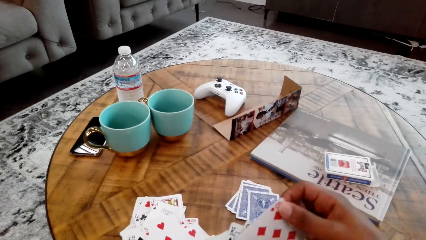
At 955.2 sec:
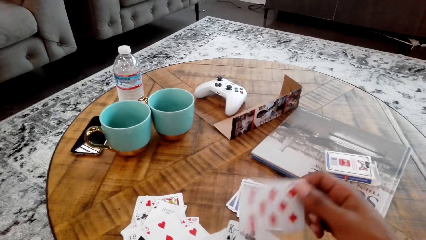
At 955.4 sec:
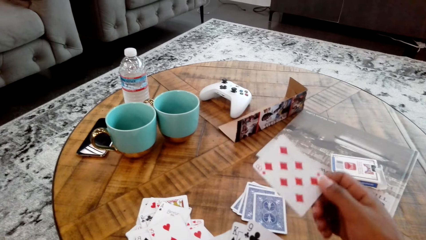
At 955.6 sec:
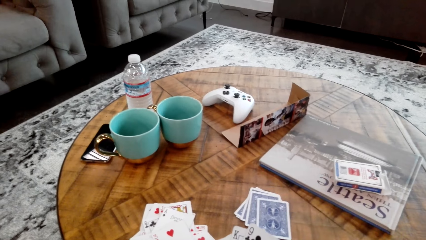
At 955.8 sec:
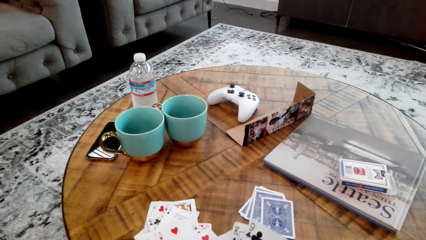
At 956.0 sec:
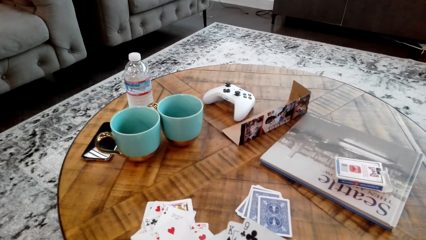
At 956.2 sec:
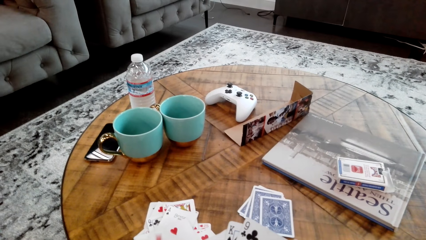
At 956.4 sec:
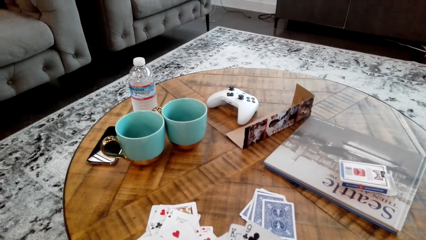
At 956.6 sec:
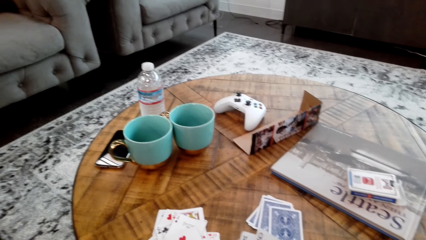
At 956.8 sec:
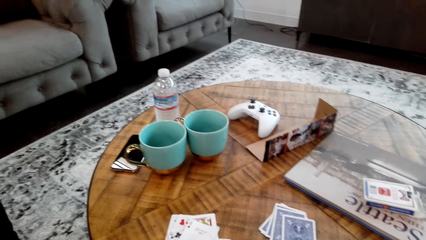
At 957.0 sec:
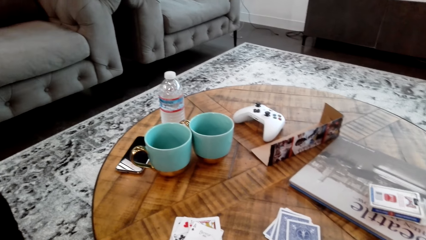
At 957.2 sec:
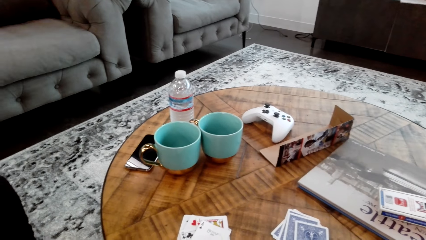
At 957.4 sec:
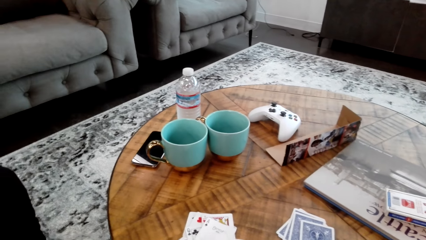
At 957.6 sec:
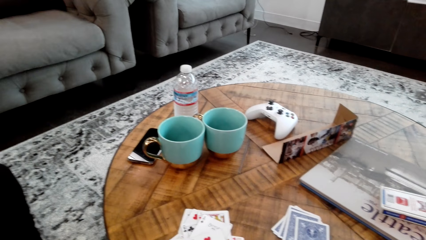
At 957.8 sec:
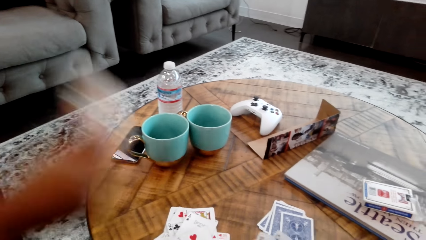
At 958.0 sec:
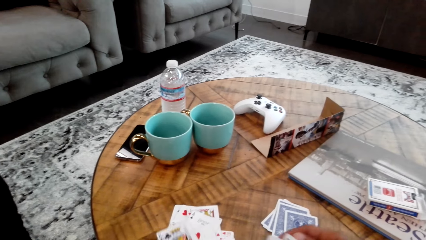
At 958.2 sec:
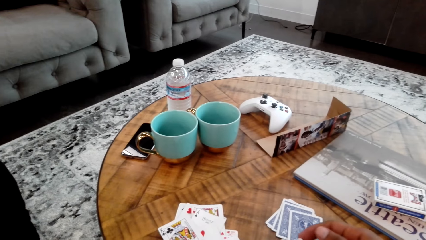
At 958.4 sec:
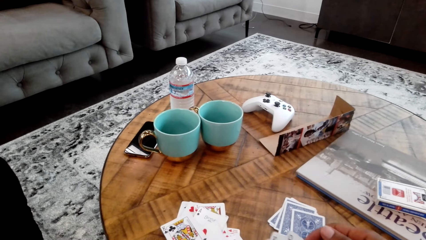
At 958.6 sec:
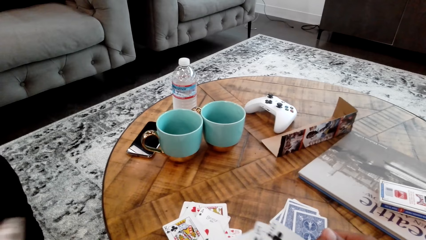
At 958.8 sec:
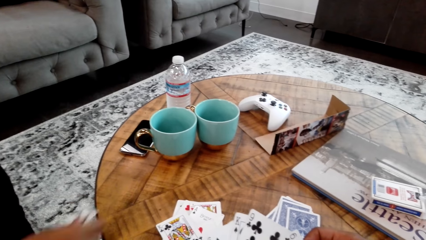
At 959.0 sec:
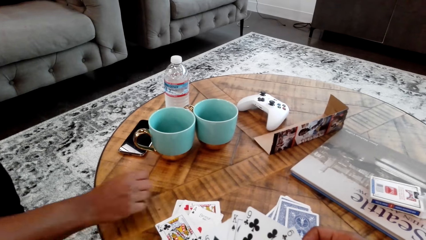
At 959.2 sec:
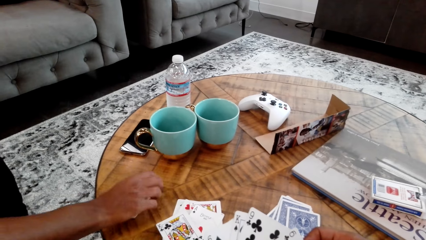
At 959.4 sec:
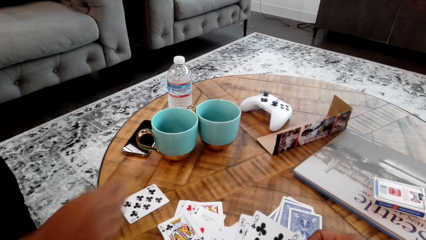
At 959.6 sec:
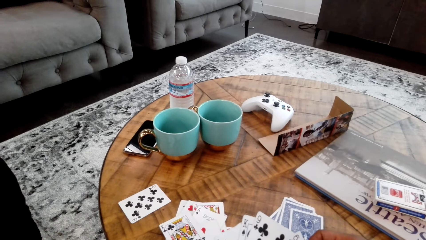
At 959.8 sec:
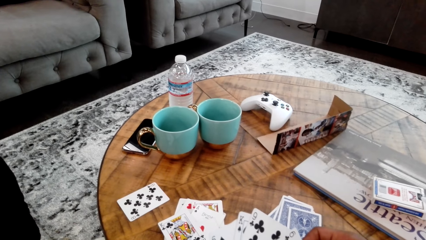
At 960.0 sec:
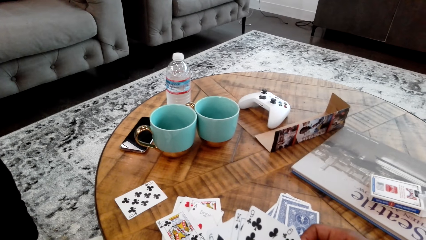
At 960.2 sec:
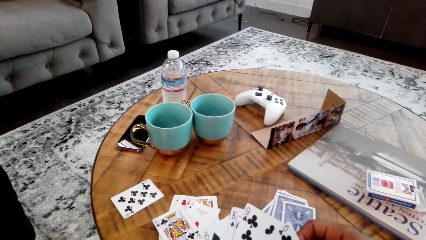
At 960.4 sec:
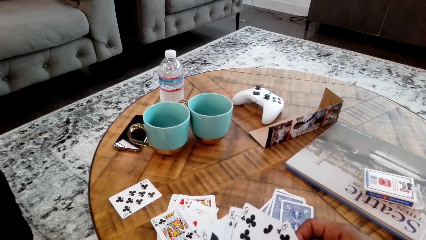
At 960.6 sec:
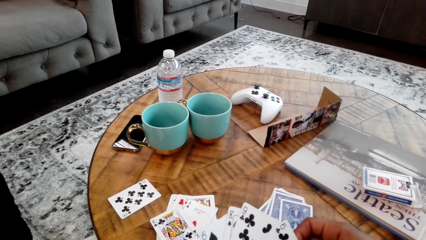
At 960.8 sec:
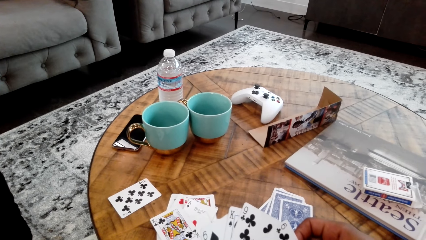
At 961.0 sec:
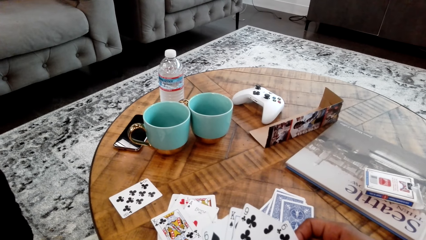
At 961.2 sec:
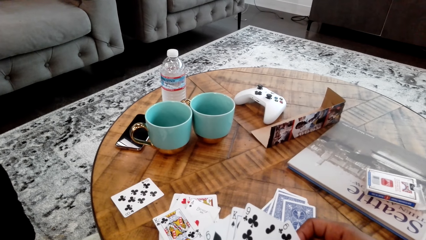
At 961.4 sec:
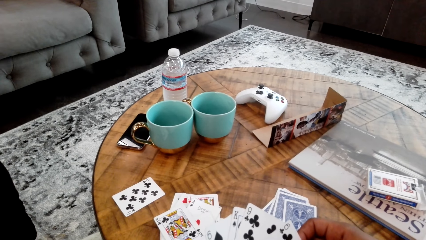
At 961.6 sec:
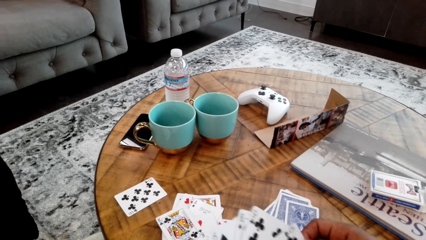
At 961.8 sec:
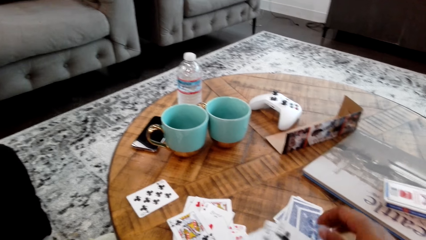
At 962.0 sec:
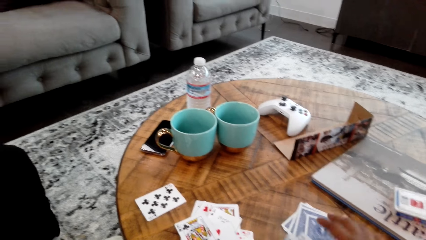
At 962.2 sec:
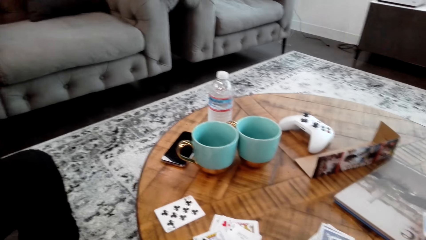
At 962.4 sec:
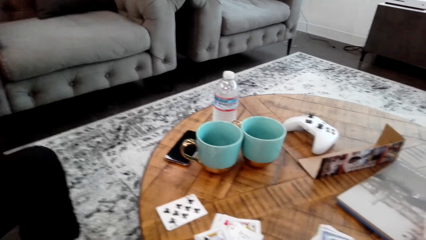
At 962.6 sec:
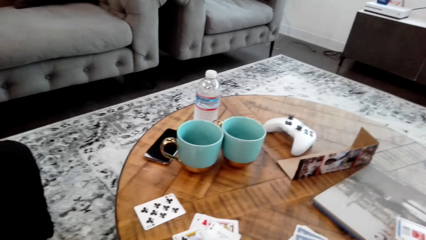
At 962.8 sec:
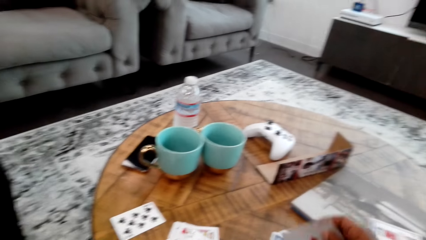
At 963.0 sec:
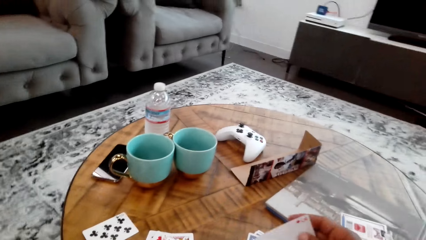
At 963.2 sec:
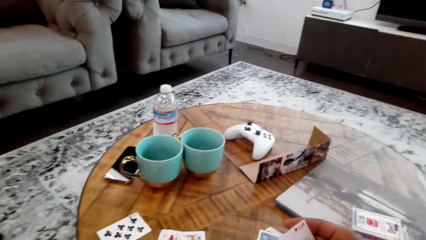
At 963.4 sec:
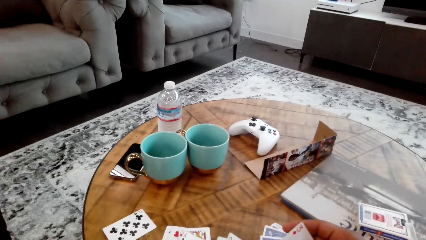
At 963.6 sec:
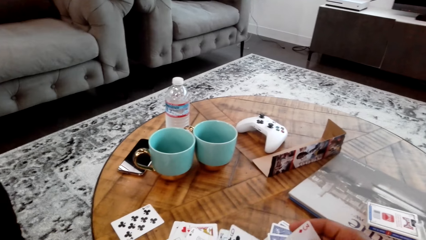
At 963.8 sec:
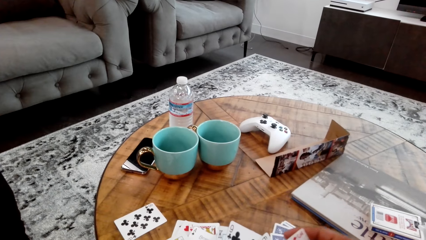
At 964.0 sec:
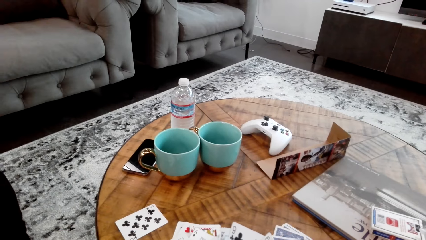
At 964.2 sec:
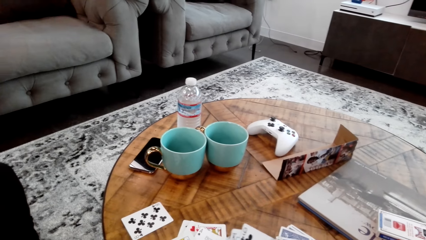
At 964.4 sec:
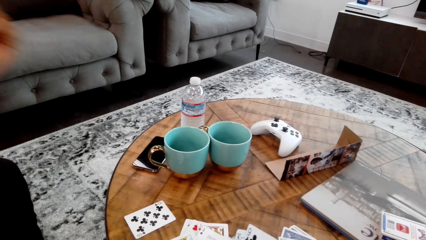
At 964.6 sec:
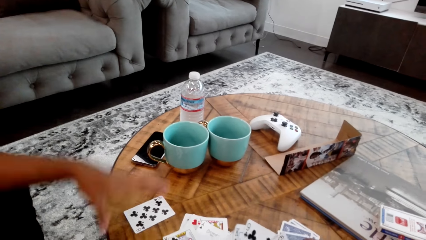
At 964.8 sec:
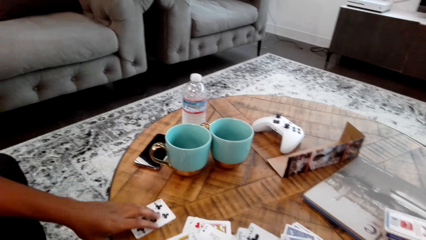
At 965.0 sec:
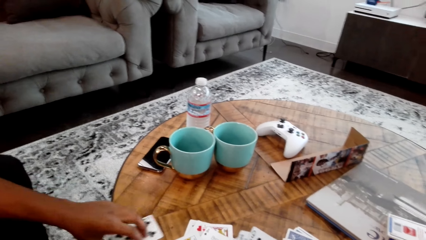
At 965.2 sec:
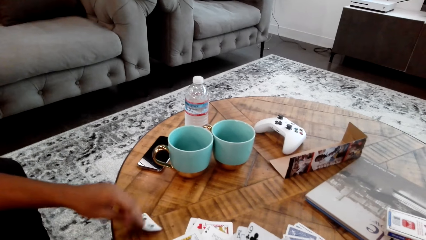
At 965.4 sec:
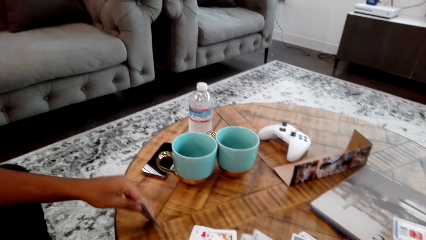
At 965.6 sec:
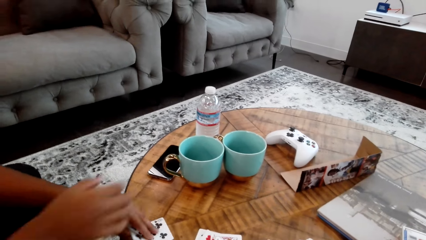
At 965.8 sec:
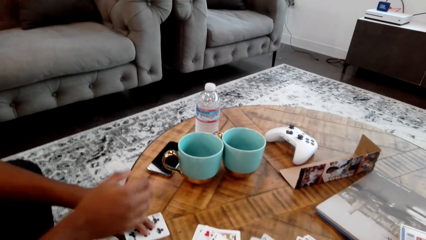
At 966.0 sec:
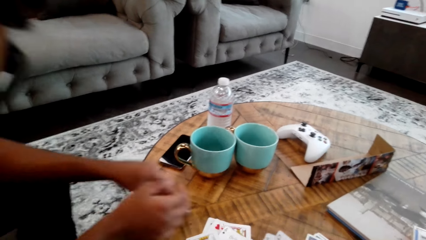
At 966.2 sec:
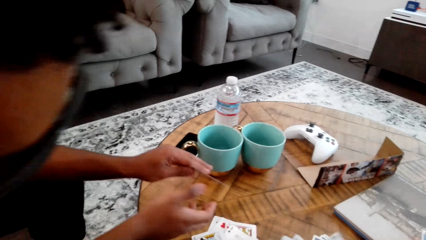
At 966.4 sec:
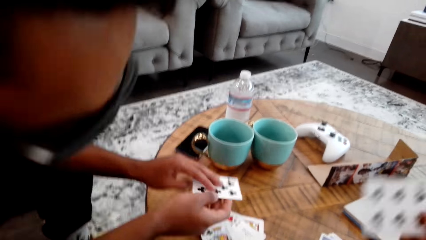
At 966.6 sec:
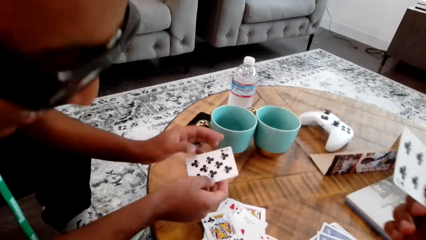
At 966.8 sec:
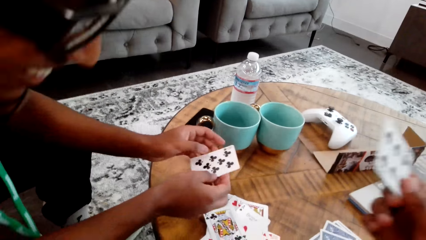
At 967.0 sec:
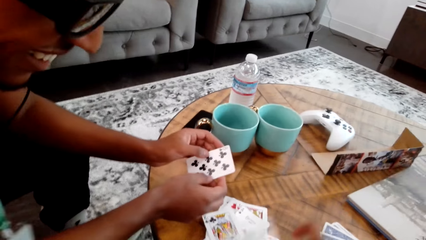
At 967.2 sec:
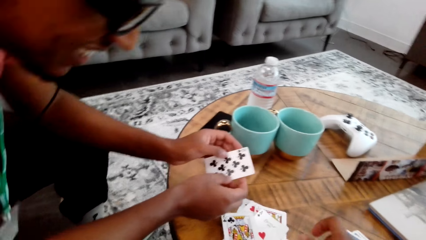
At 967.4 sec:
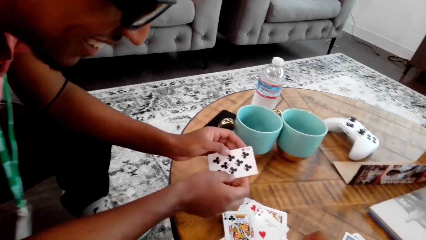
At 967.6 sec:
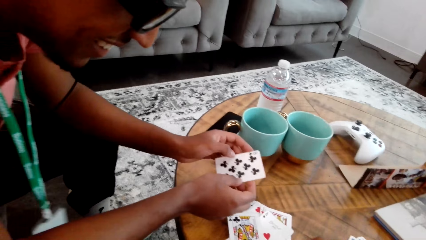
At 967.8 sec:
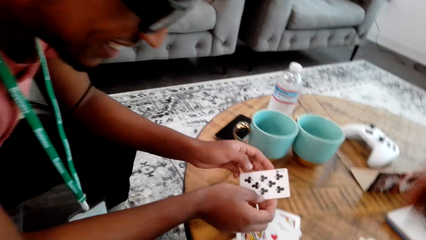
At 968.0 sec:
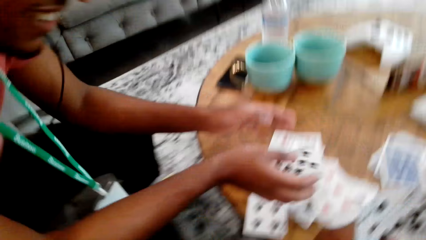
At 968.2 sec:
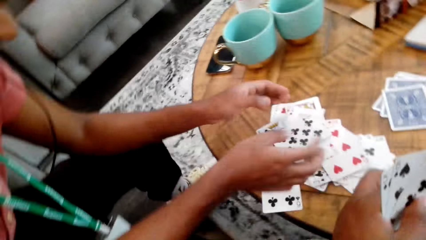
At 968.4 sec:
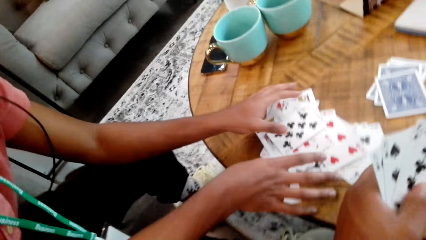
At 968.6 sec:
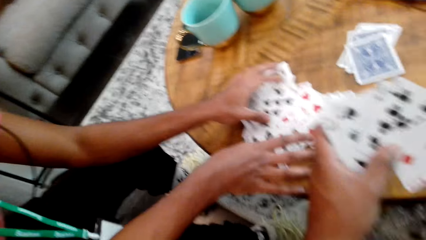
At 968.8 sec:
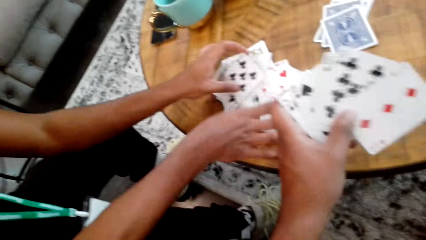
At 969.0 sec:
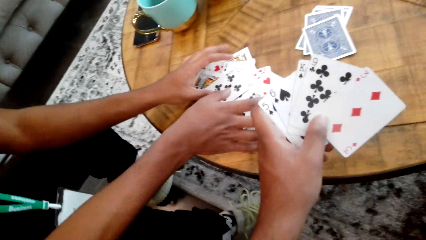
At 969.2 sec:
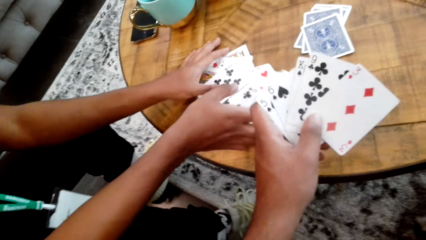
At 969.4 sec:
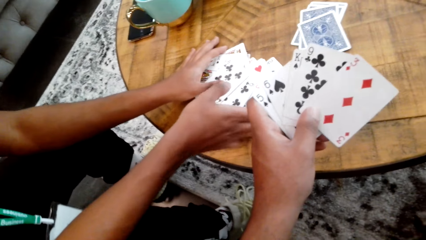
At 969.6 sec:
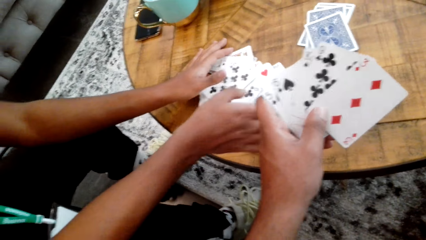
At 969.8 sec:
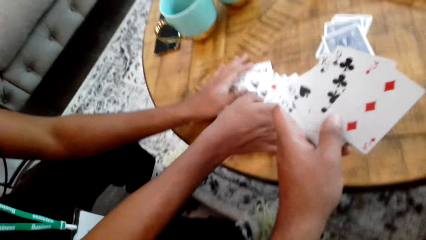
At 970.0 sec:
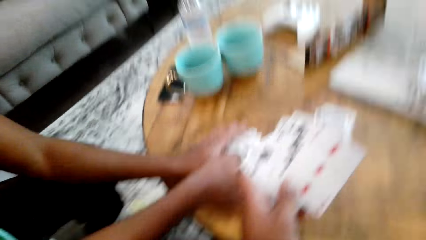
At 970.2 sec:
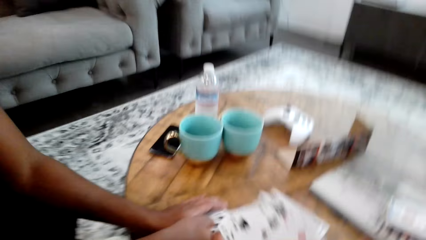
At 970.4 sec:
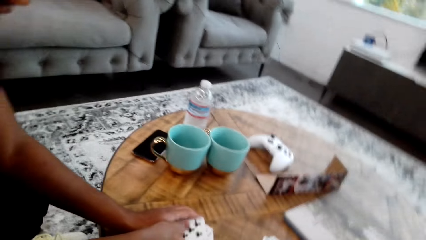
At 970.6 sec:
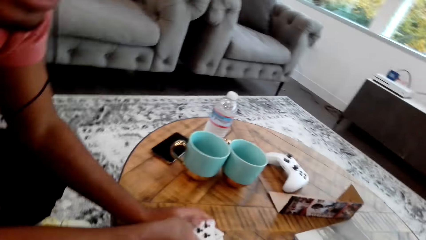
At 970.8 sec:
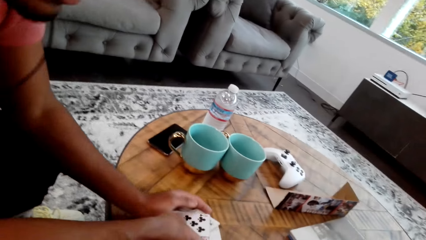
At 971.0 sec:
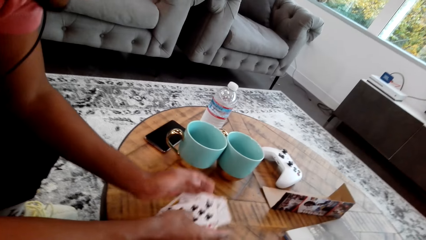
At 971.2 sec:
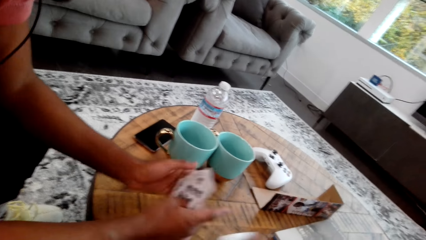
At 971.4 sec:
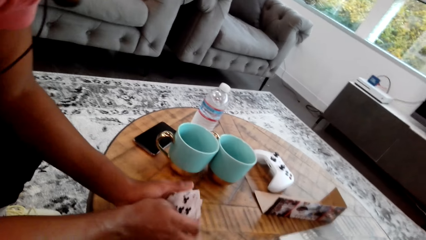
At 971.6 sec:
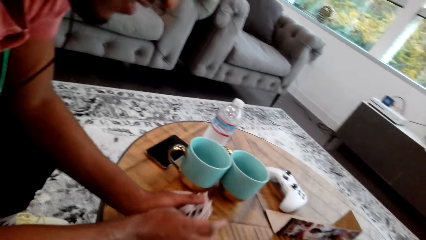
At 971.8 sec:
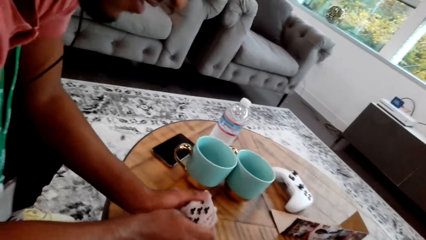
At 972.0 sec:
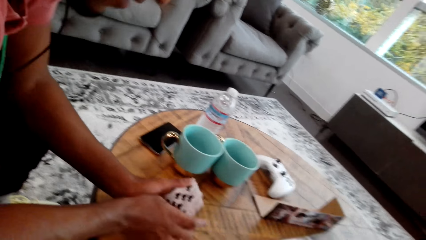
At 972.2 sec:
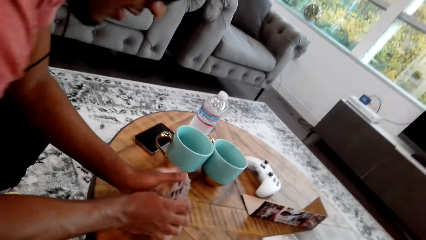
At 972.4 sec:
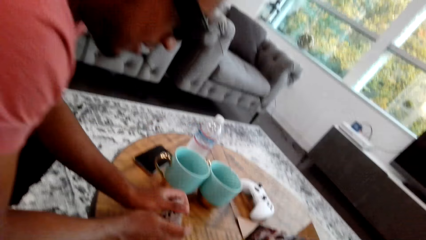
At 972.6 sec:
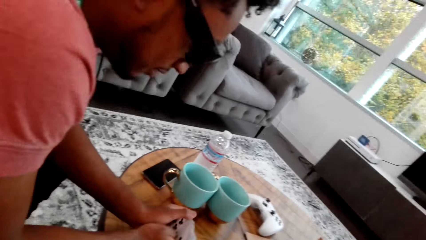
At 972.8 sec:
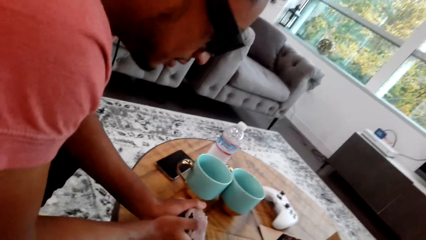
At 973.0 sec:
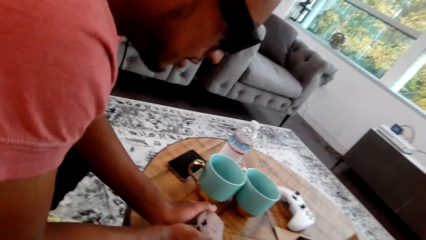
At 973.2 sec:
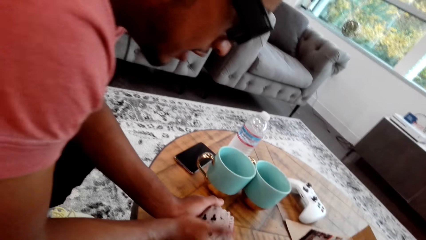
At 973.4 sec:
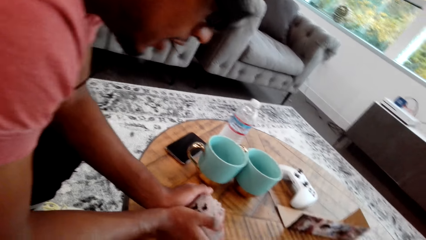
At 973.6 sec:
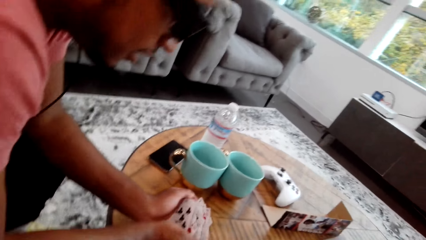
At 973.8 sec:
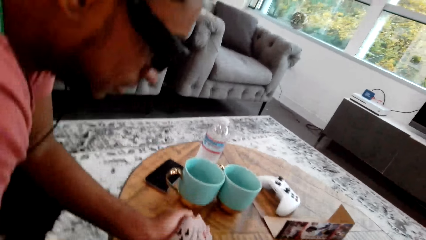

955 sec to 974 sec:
The camera wearer picks up the card. They count cards. A man places a card on the table. The camera wearer counts cards. They pick up the card. They pick up the card again. They place the card on the table. They hold the card with both hands. The man drops the card, collects the cards, picks a card from the table, and adjusts the cards.
